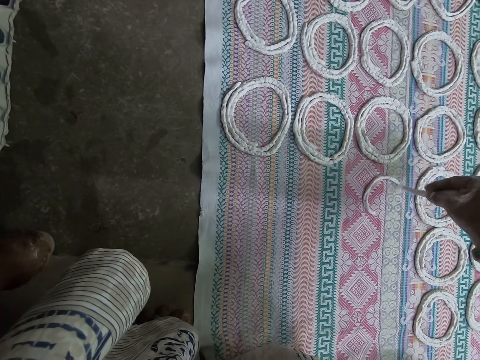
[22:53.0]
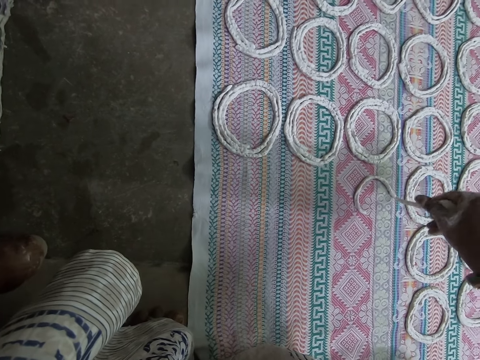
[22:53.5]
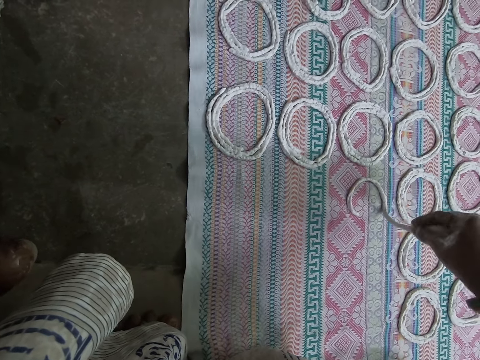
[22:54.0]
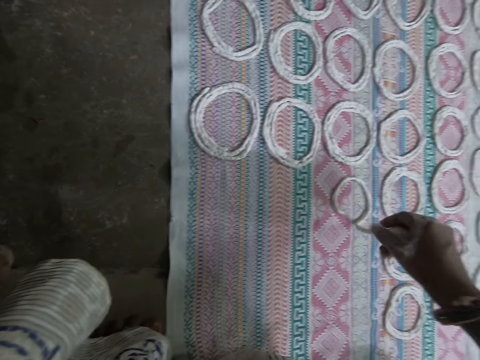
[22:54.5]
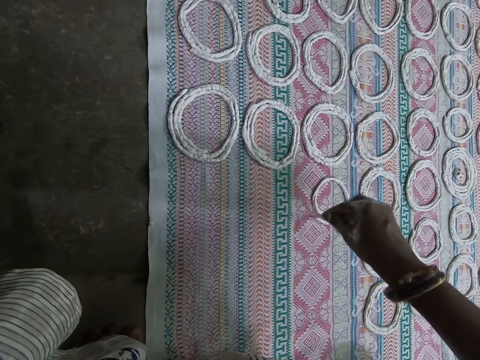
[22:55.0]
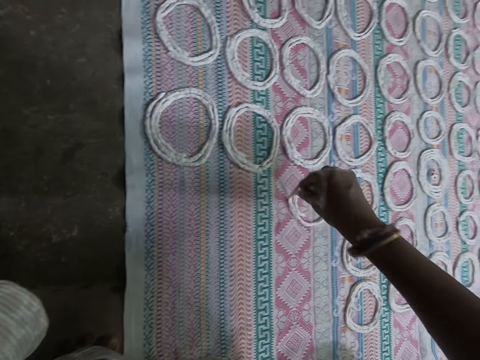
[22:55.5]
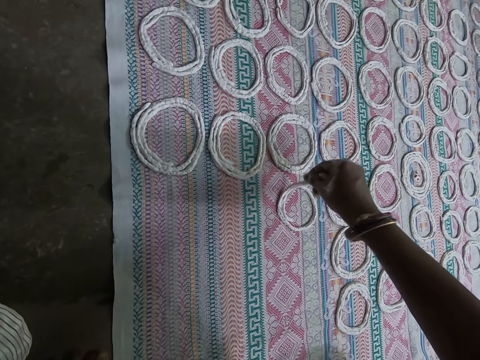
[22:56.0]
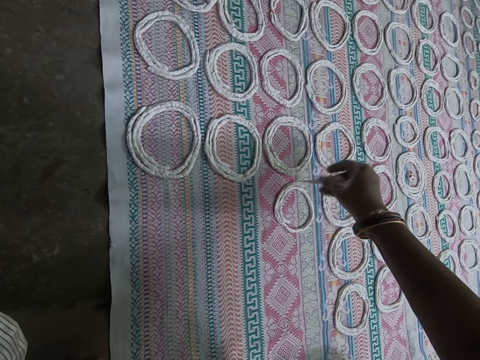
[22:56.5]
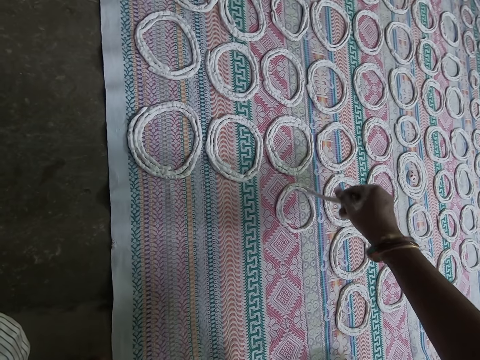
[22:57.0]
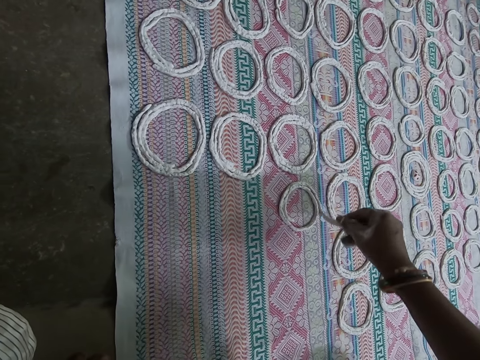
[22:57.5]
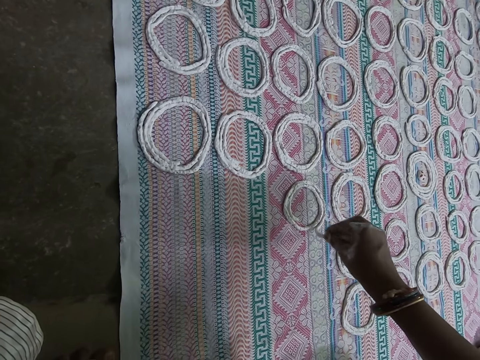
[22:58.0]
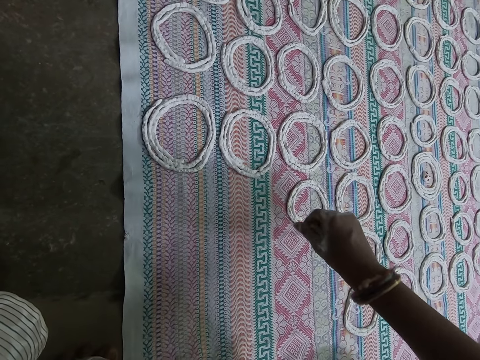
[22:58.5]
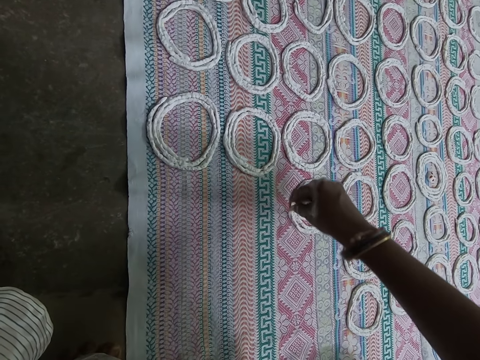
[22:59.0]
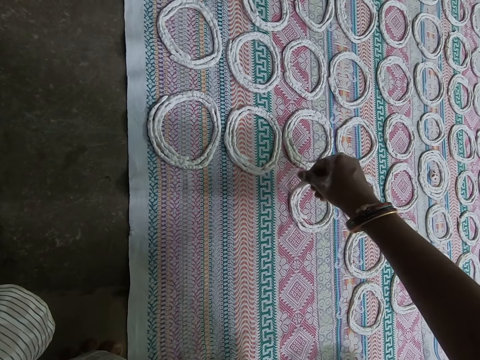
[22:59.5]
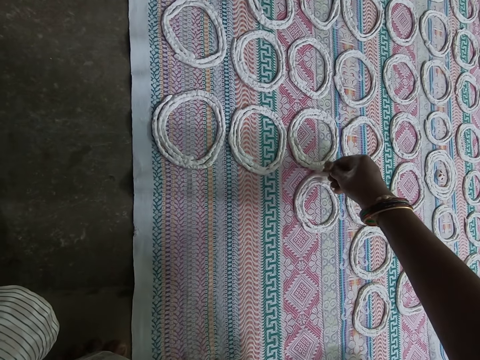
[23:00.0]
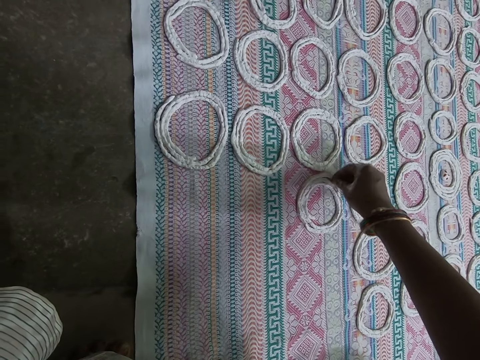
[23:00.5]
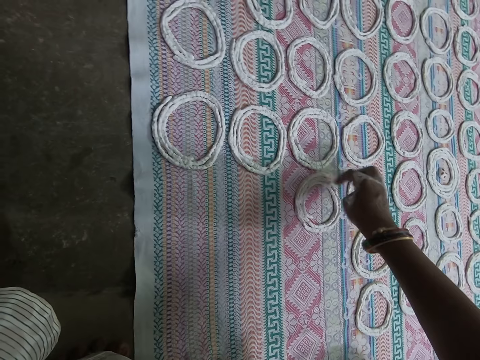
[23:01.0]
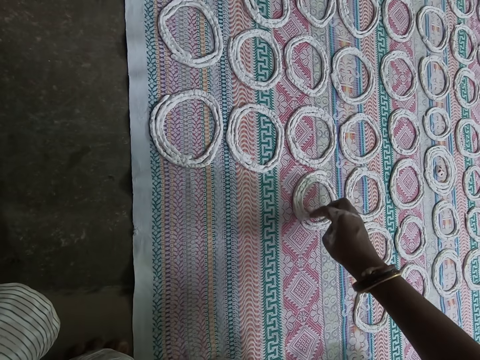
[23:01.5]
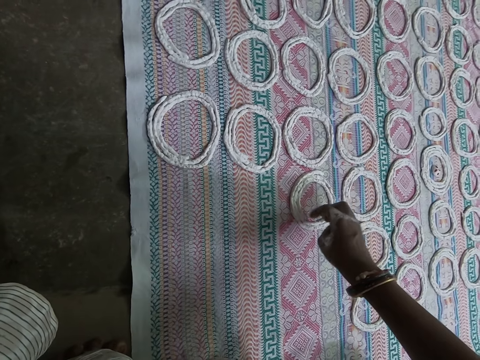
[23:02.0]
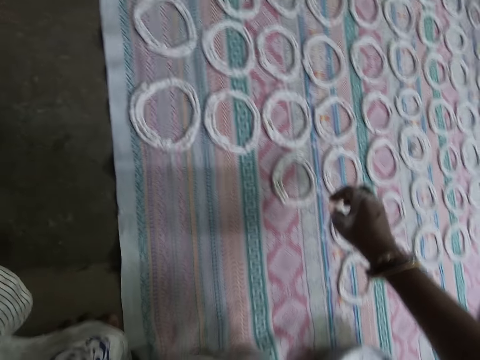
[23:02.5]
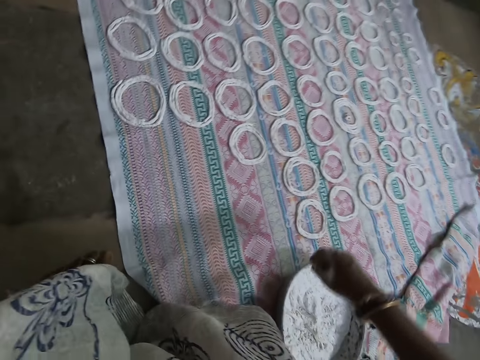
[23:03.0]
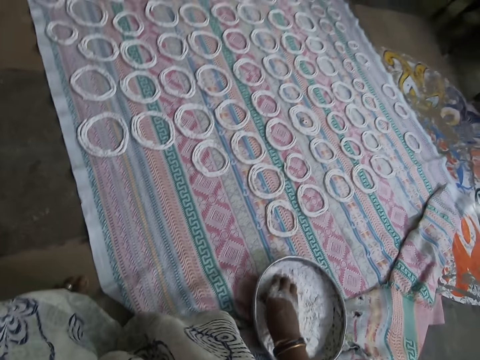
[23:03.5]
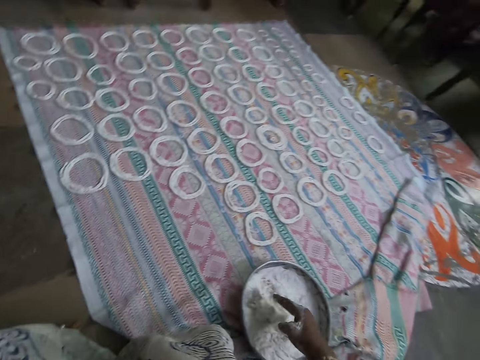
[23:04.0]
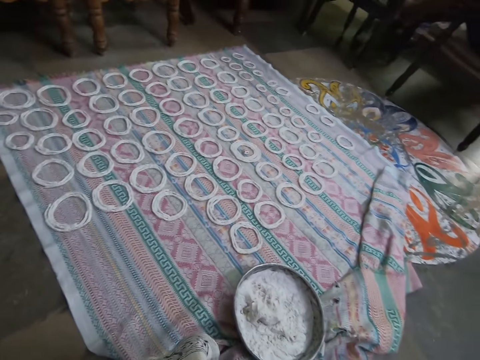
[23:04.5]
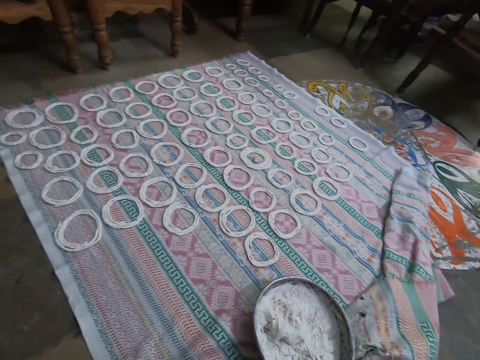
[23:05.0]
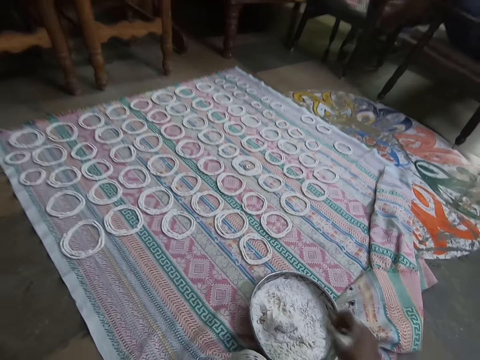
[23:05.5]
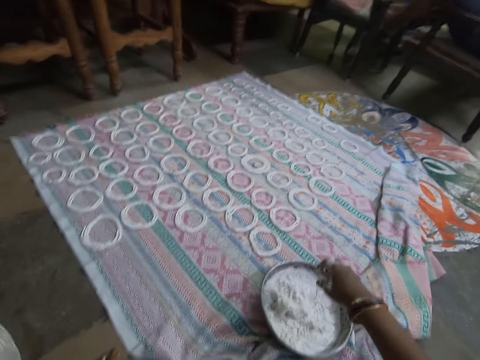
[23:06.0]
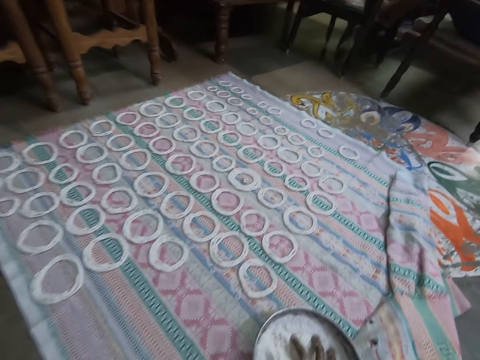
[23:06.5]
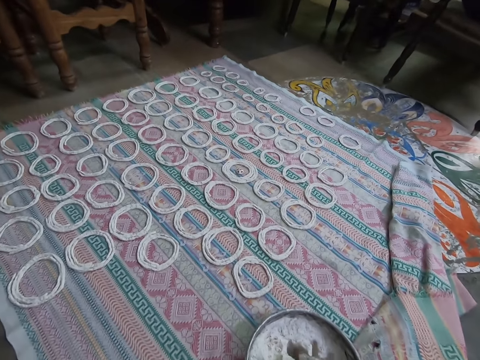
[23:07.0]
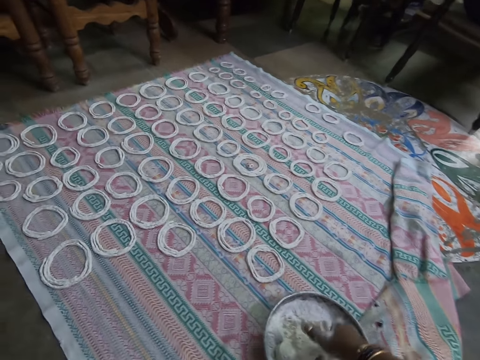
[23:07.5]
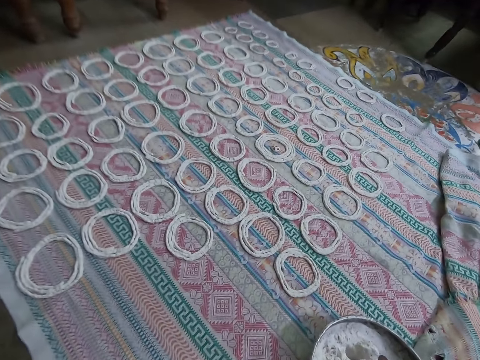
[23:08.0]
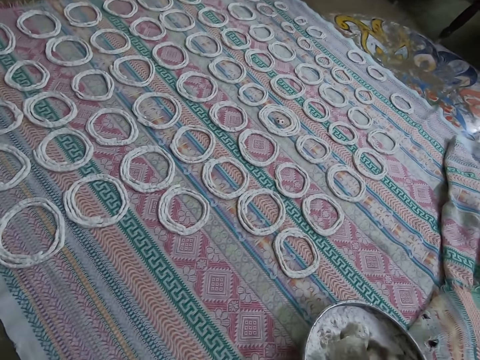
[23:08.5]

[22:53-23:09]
The camera wearer rolls the dough. She touches the murukku paste on the mat with her right hand. She packs the murukku paste from the bowl on the floor with her right hand. She picks the dough from the bowl. She kneads the murukku paste in the bowl with her right hand.

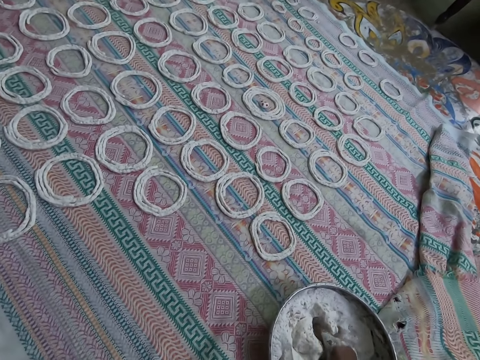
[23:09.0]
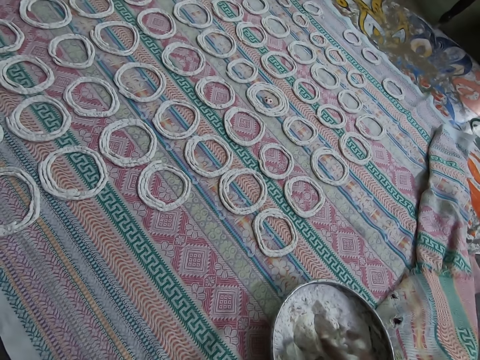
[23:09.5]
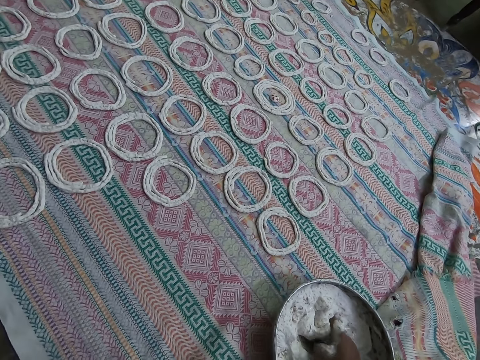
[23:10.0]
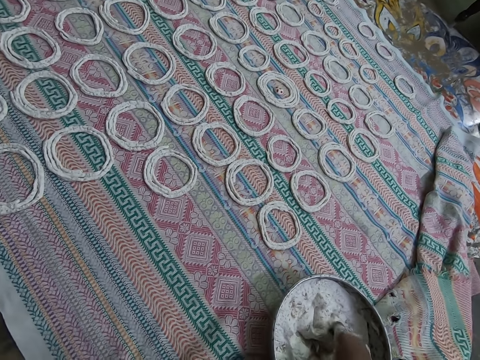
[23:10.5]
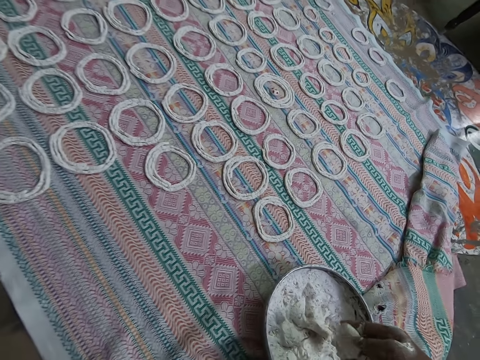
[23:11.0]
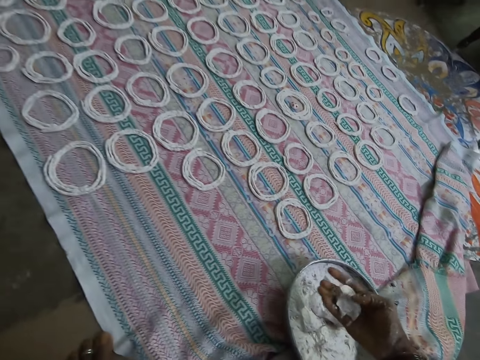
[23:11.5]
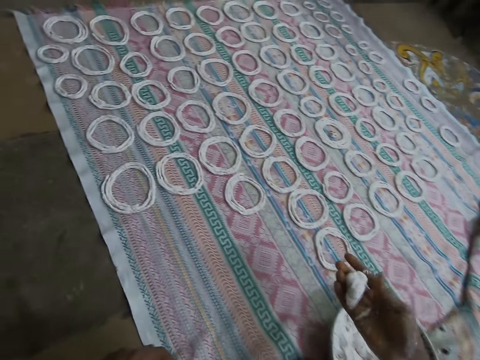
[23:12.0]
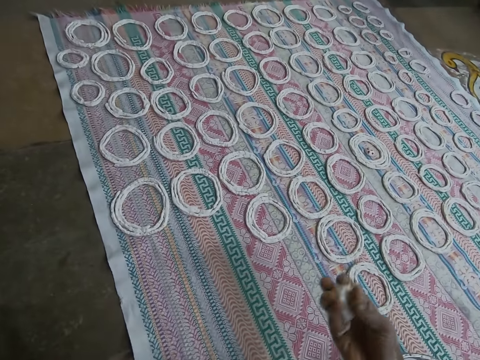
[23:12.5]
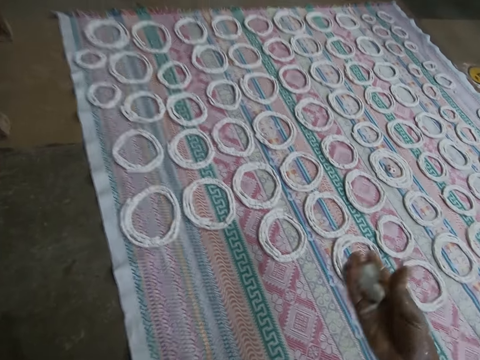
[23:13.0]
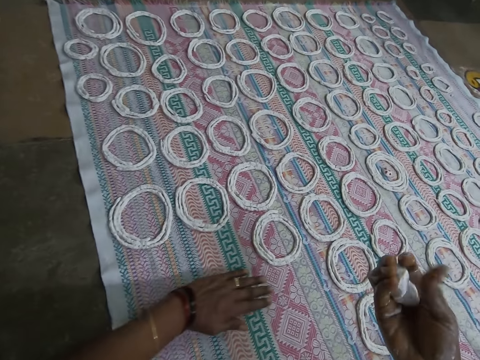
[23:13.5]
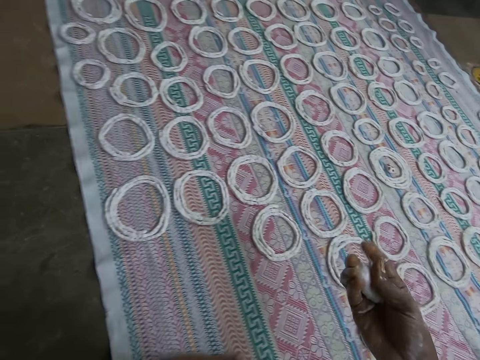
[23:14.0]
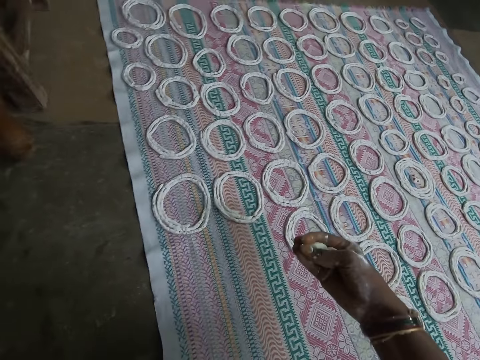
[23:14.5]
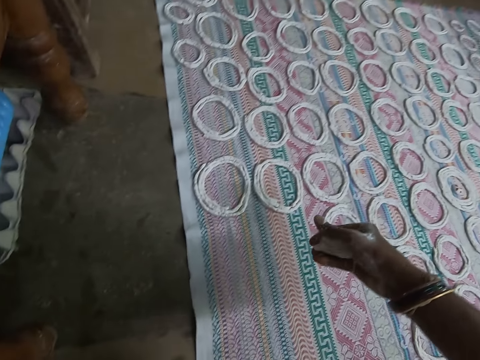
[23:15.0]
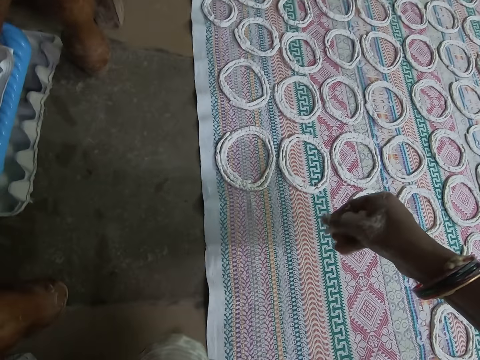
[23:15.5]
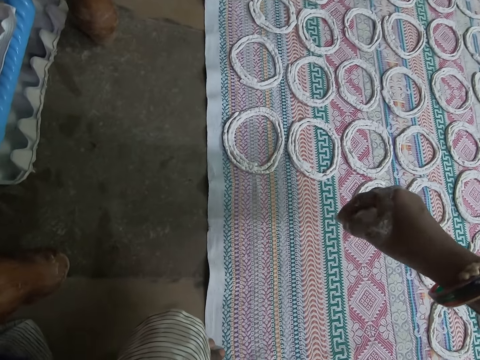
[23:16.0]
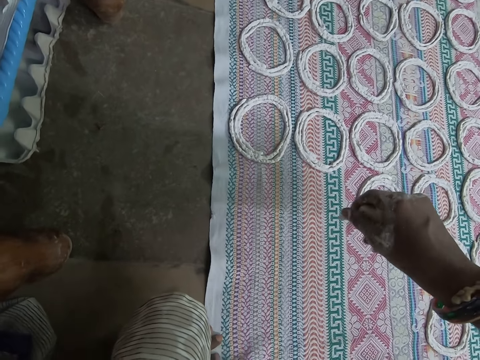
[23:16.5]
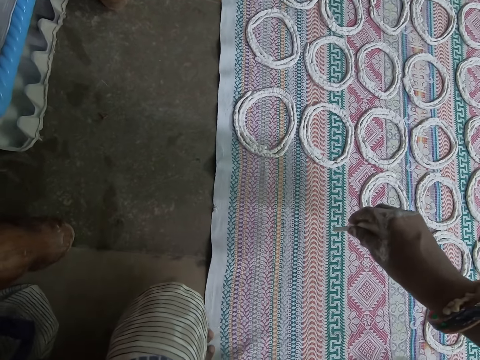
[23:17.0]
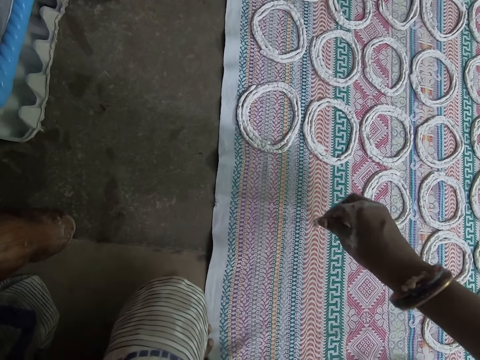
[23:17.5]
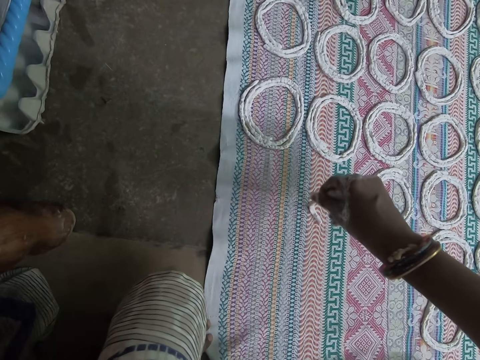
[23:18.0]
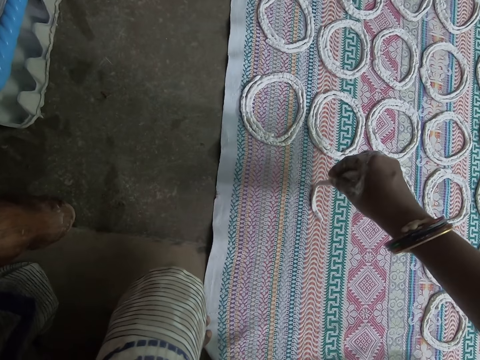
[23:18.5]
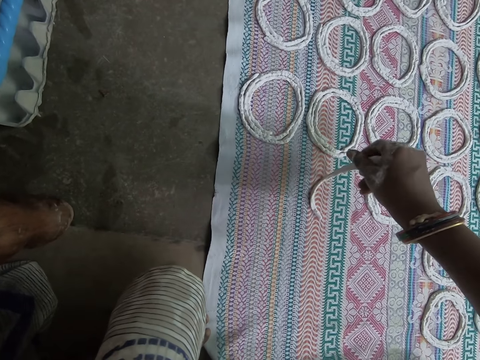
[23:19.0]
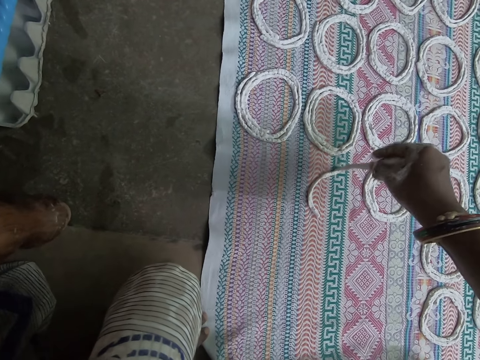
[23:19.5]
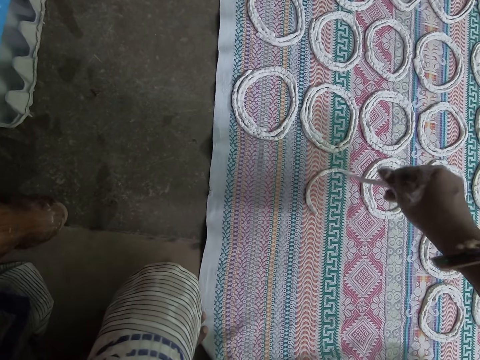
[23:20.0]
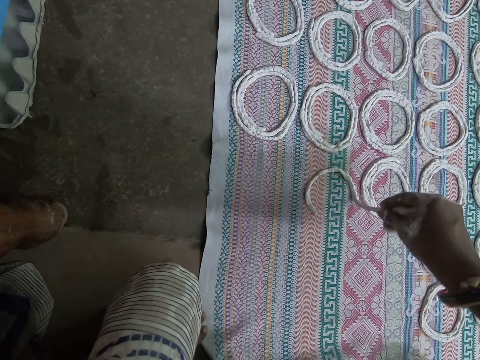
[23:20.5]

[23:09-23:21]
The camera wearer packs the murukku paste from the bowl on the floor with her right hand. She molds the murukku paste with her right hand. She picks the dough from the bowl. She touches the mat with her left hand. She curls the murukku paste on the mat with her right hand.
